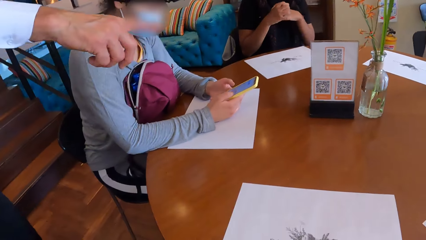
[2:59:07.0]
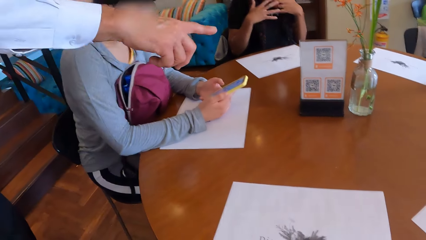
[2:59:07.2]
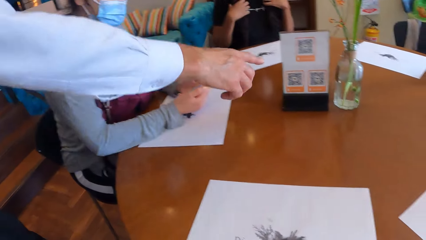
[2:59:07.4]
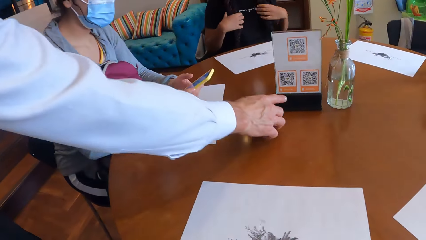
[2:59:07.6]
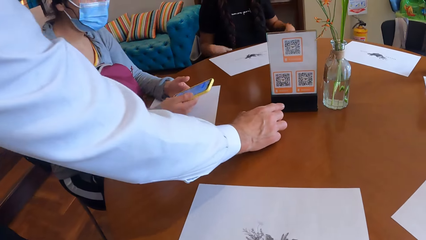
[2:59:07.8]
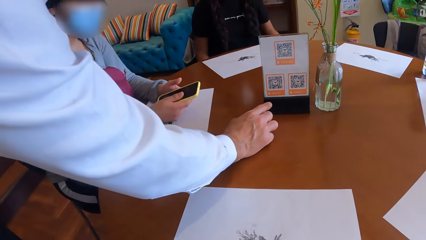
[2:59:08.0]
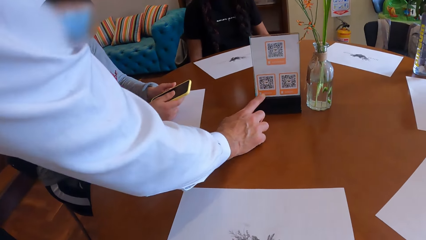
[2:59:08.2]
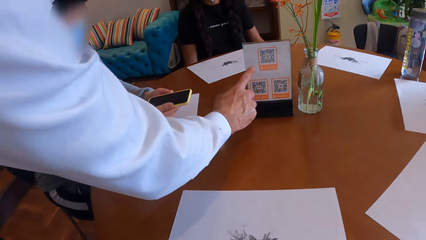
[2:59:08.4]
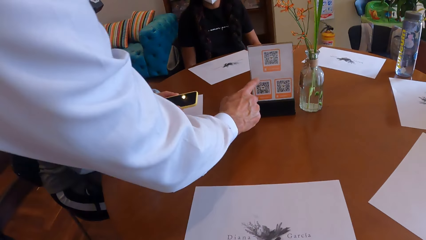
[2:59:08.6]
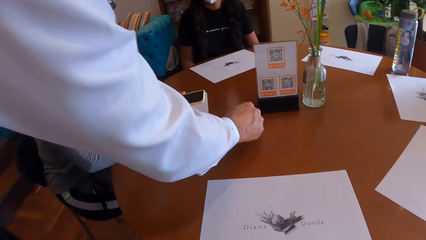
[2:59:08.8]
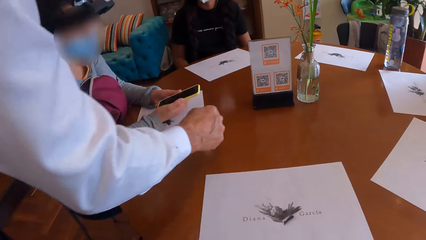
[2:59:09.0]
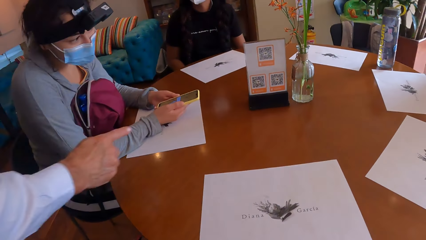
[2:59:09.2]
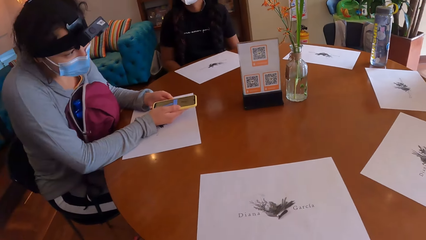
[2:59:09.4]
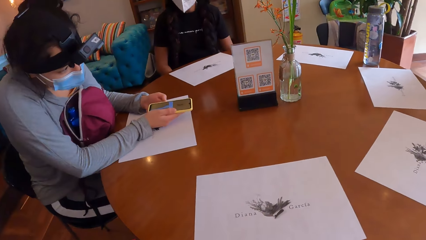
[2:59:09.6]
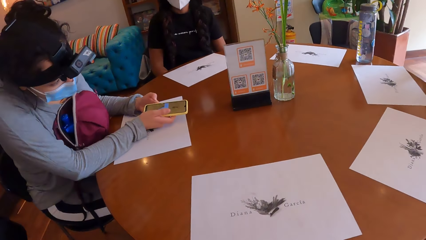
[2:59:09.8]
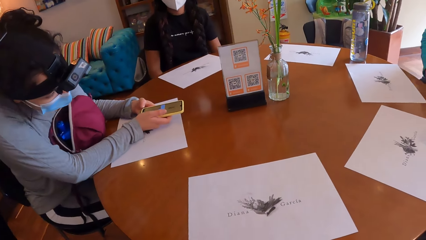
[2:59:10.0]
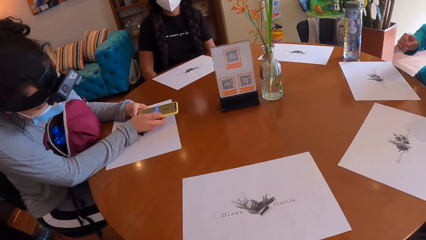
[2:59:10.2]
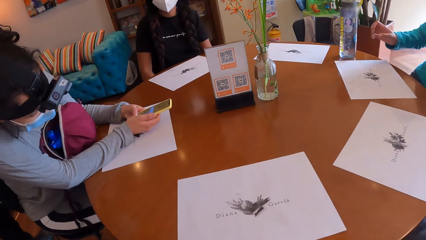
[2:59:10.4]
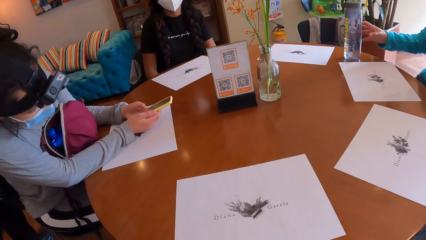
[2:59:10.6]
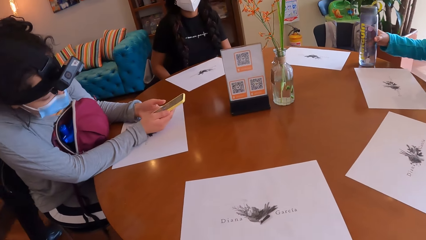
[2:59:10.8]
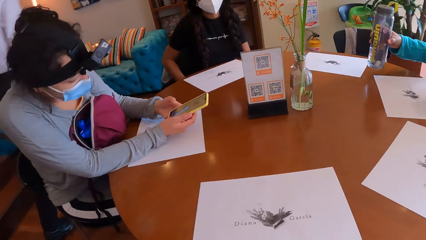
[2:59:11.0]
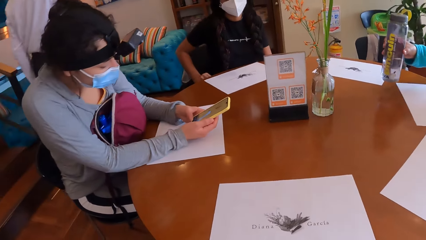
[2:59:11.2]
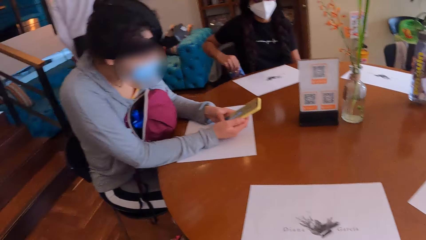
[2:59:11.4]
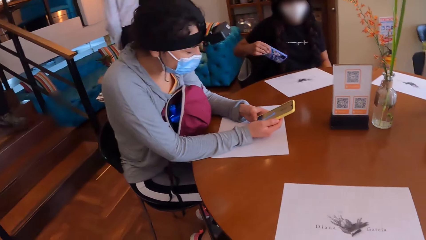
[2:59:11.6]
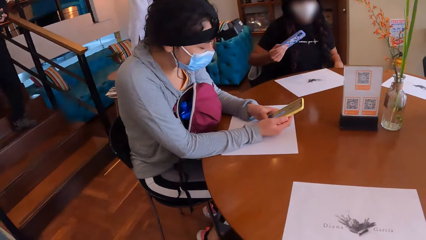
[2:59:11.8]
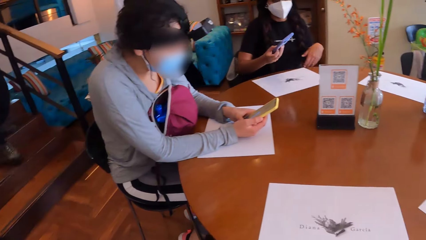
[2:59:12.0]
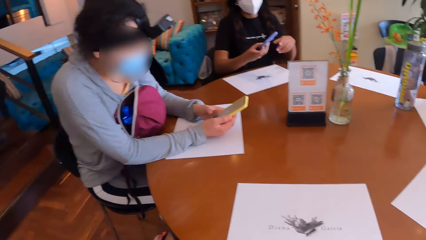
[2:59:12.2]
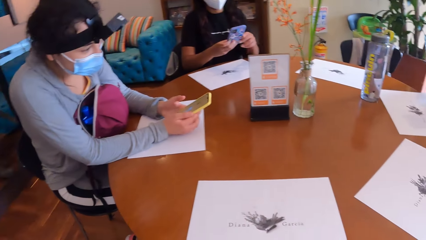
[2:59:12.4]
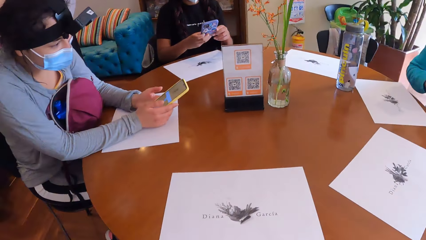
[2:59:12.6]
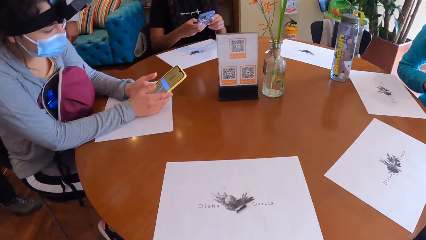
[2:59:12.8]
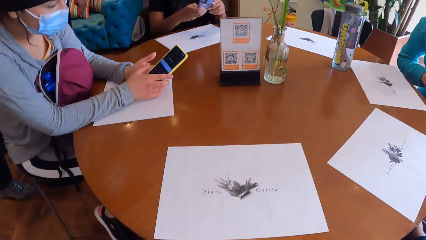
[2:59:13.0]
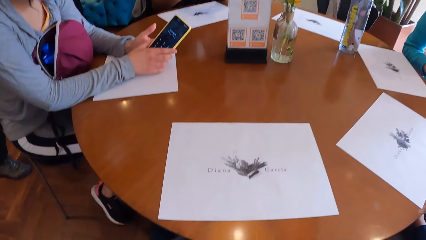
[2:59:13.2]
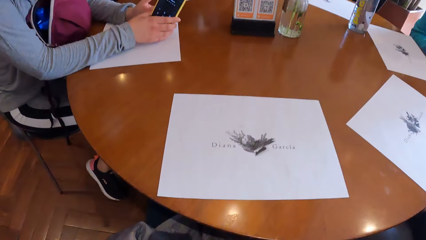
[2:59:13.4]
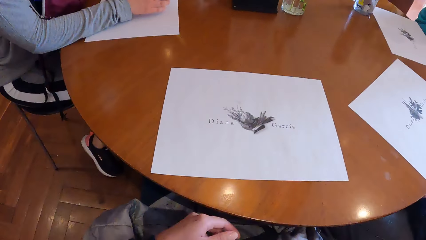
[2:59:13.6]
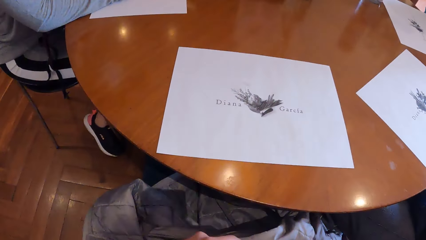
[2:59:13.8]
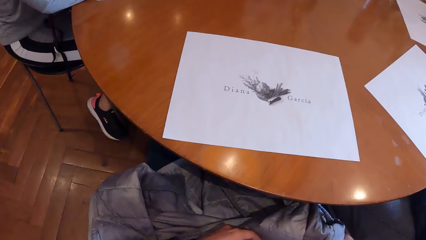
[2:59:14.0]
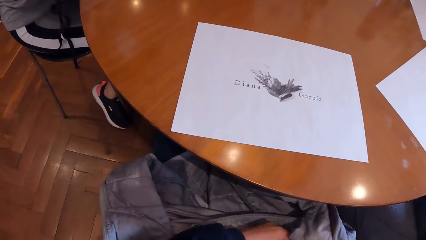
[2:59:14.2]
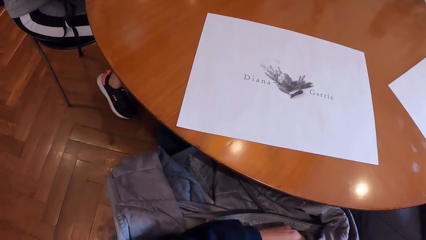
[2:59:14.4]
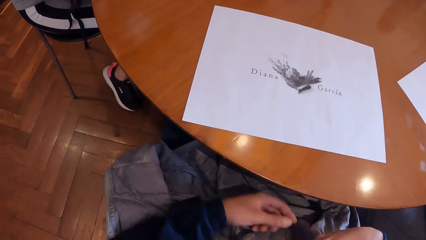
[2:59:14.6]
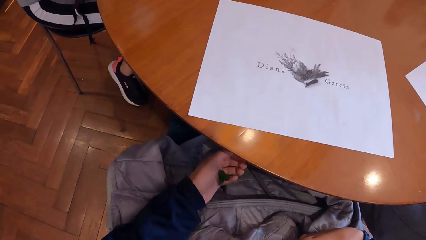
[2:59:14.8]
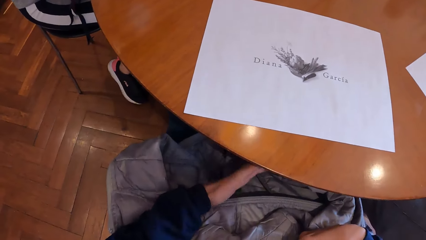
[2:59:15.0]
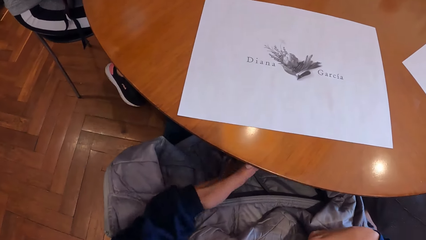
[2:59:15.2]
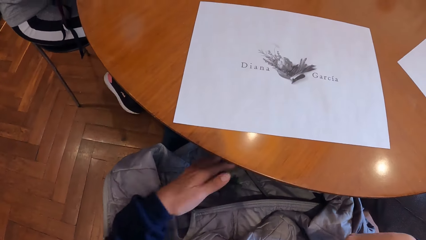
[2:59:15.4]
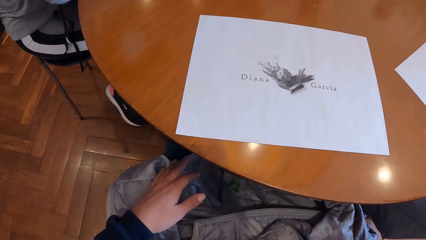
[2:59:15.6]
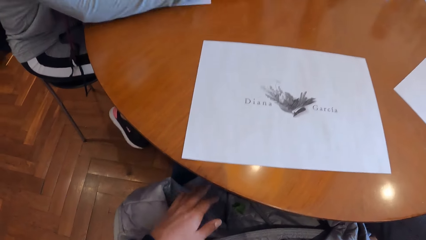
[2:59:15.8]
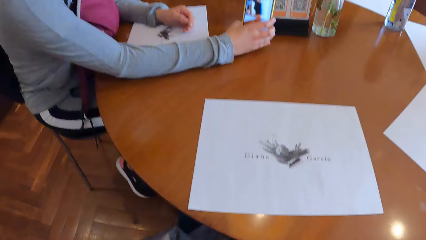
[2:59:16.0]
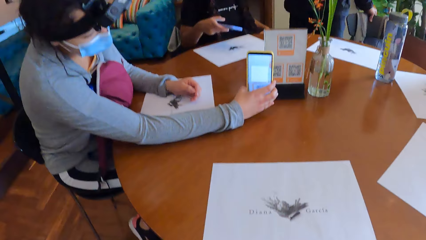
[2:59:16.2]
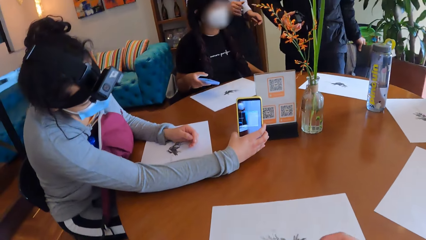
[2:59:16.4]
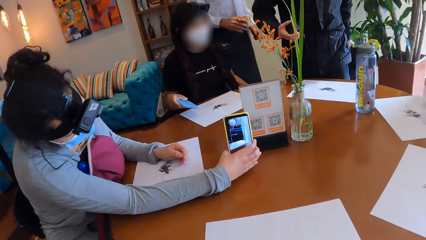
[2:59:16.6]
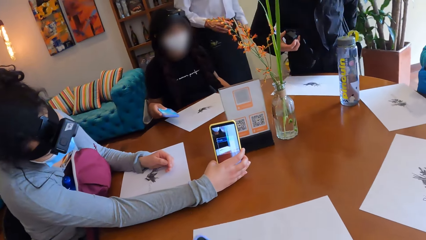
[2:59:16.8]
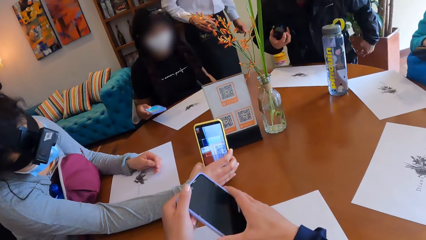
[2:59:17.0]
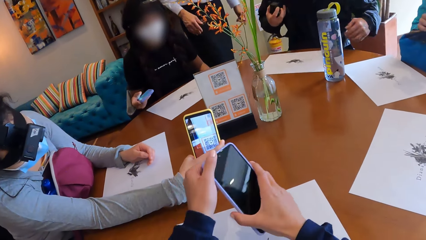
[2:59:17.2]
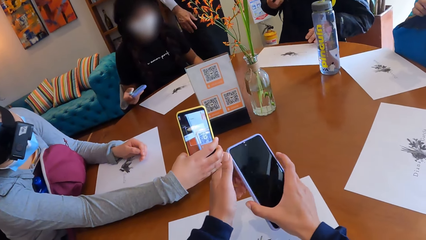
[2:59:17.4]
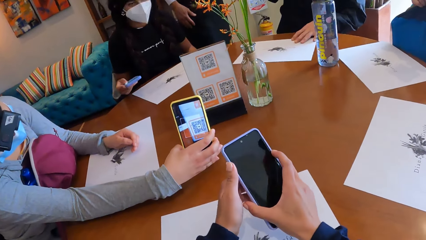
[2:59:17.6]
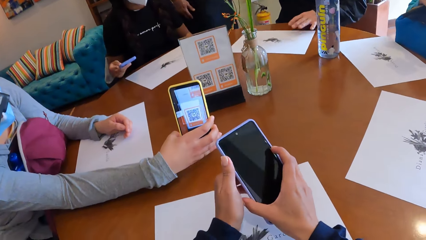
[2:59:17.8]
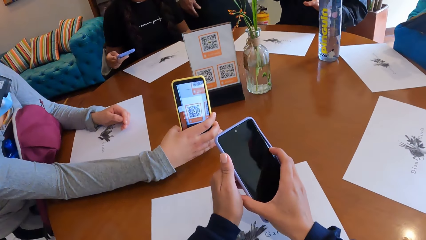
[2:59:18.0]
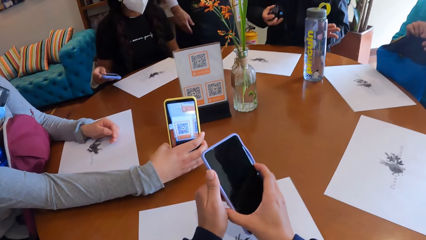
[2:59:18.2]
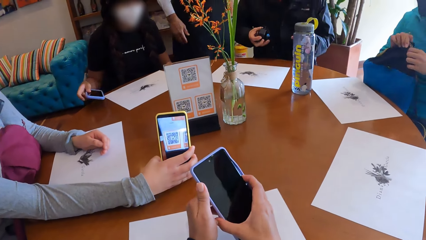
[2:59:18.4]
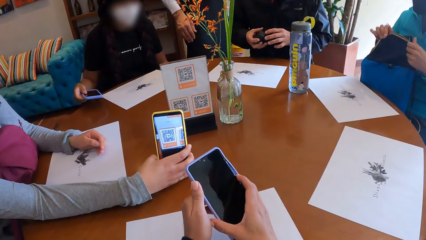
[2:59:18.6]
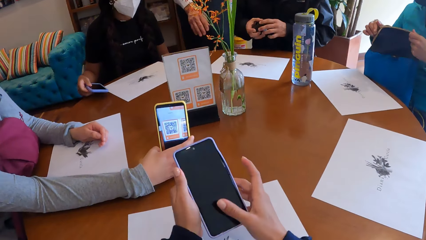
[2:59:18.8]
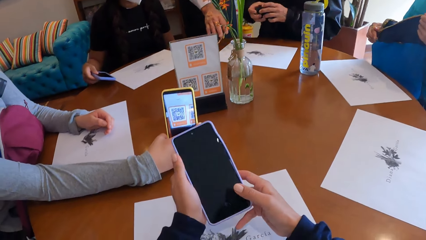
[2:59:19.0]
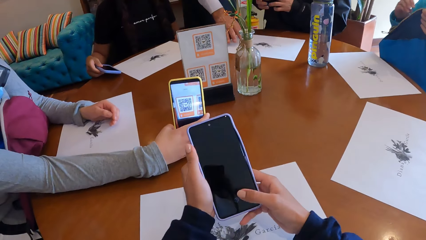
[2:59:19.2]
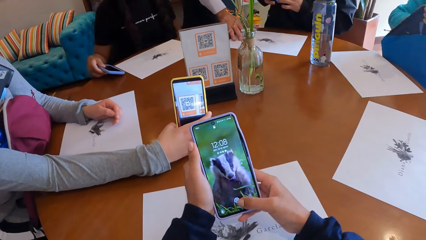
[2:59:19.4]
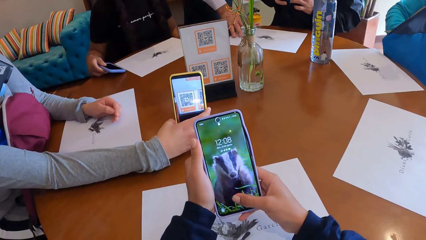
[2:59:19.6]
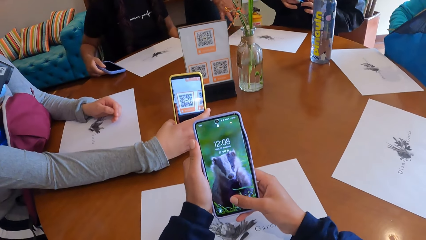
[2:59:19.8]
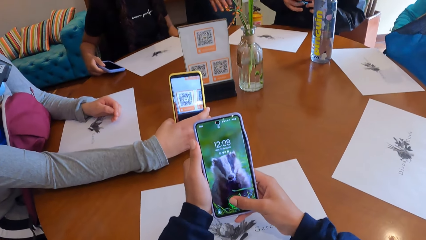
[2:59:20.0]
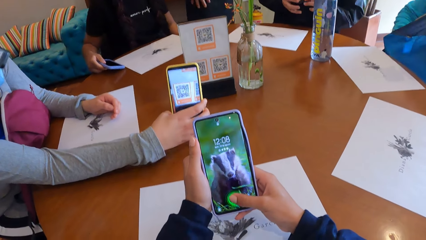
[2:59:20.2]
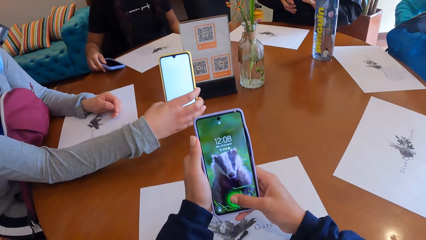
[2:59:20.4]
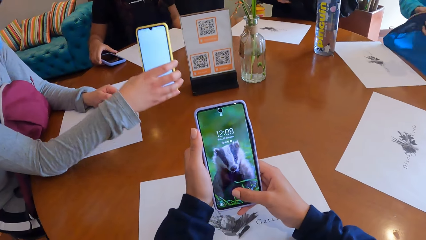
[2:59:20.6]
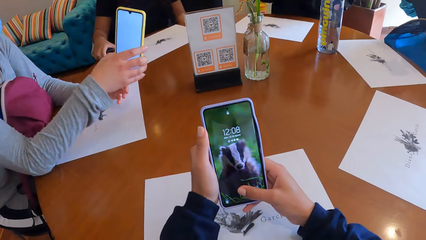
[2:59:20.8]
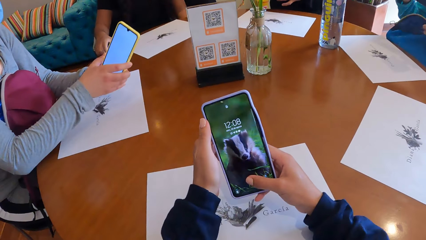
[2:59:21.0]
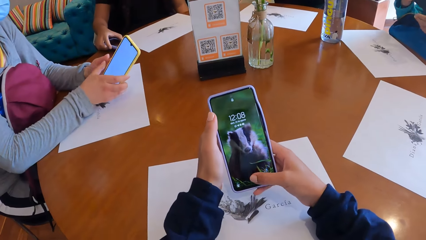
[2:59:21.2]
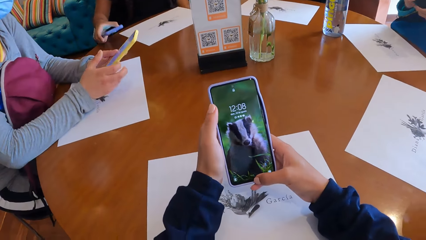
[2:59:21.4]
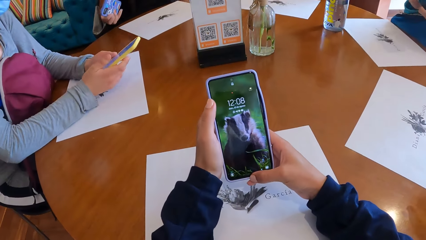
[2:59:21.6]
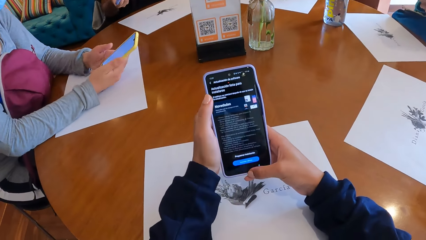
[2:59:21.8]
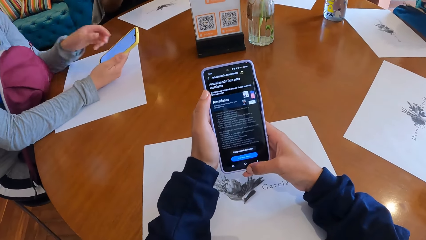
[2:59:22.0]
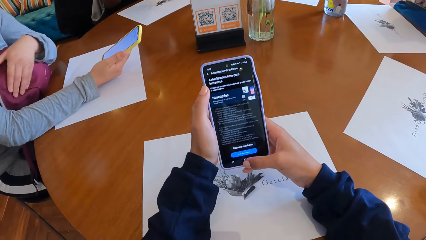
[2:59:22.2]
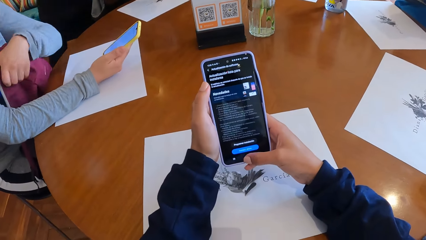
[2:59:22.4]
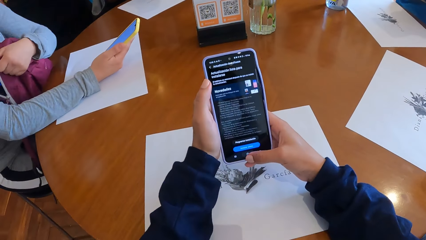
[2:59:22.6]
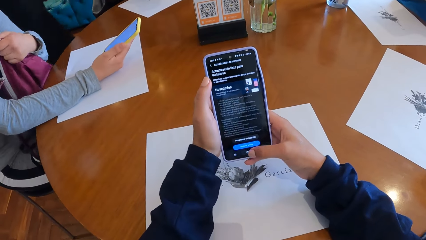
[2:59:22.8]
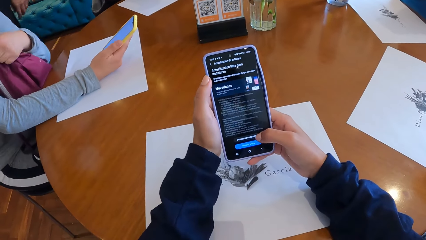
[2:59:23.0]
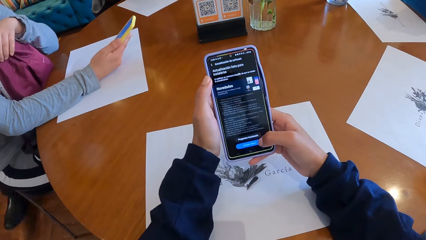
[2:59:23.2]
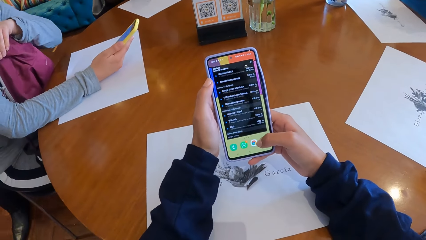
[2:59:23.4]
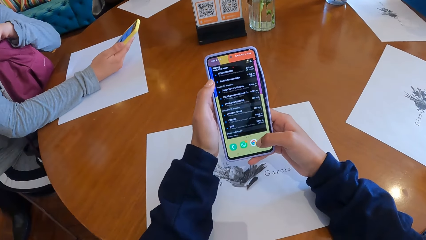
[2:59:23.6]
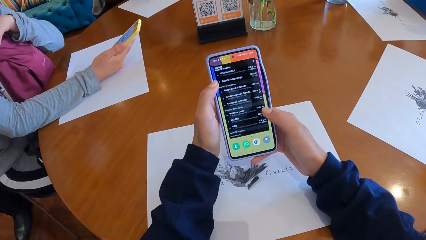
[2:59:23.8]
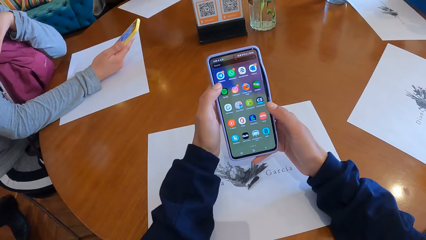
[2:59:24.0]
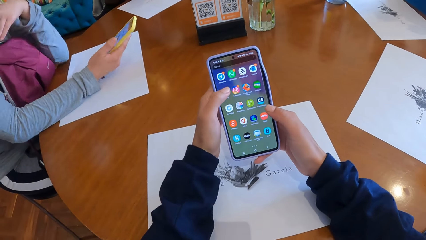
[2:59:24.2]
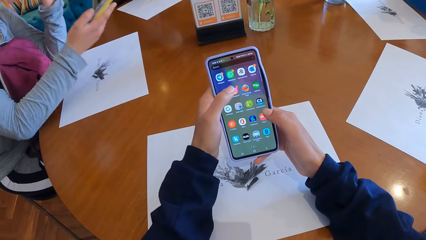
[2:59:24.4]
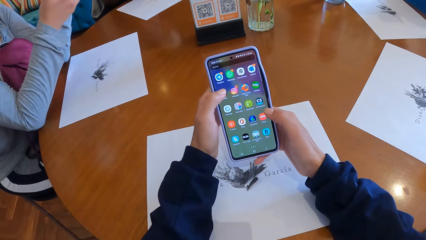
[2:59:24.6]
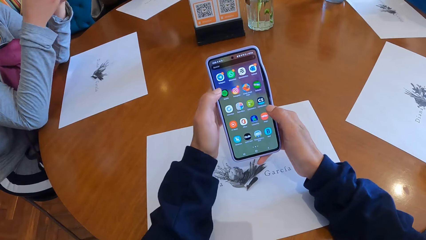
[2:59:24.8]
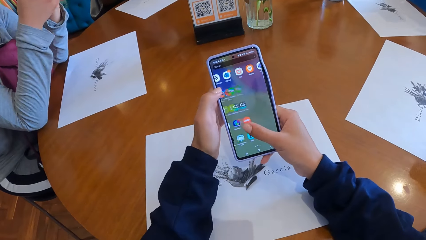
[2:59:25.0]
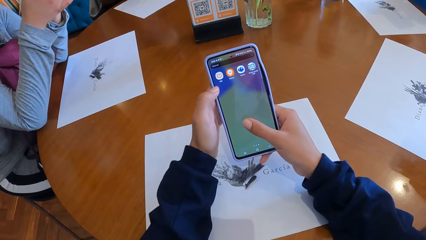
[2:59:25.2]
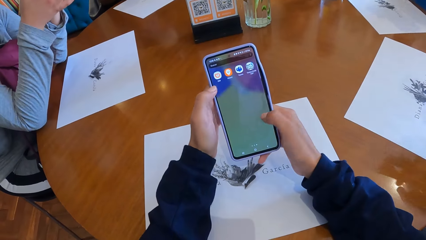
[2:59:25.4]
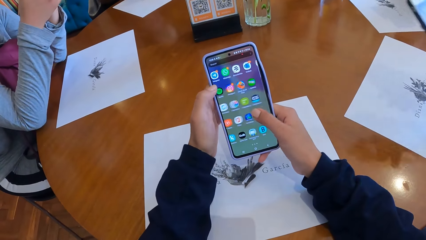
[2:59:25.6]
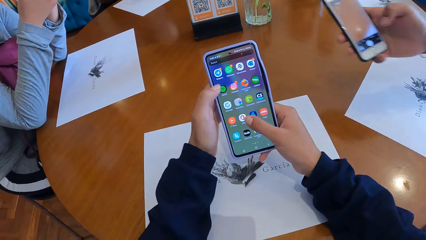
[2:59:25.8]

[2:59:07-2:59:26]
The camera wearer stares at the paper. A woman picks up a water bottle from the table with her right hand. She drops the vase on the table with her right hand. A man operates a phone with both hands. The camera wearer stares down. They stare around. They operate a phone with both hands. They hold the phone. The woman opens a bag with both hands. The man drops the phone on the table with his right hand. He picks up the phone from the table with his right hand.
